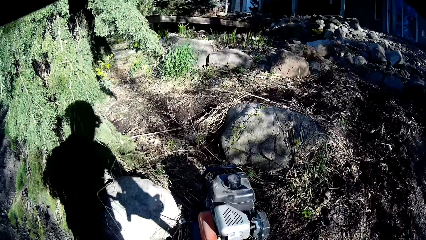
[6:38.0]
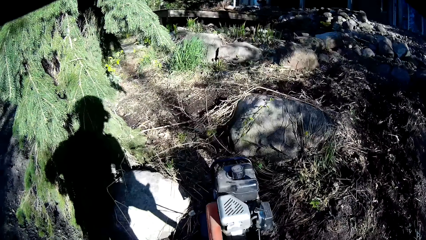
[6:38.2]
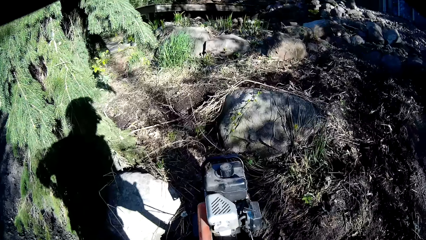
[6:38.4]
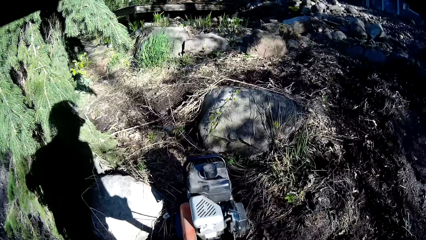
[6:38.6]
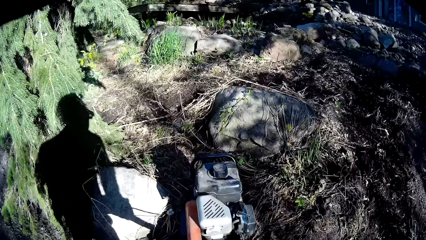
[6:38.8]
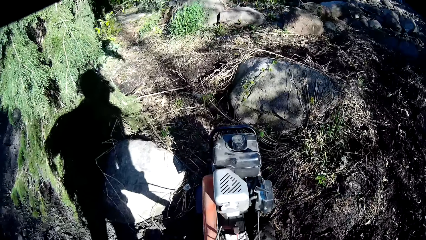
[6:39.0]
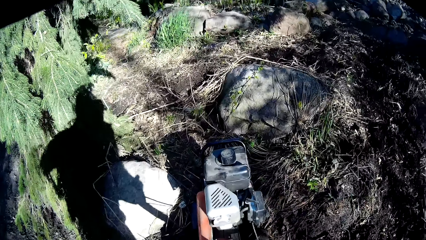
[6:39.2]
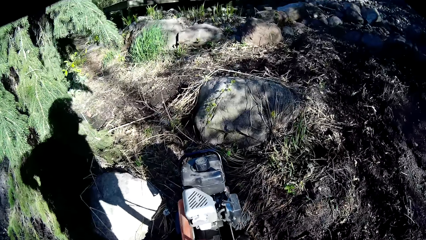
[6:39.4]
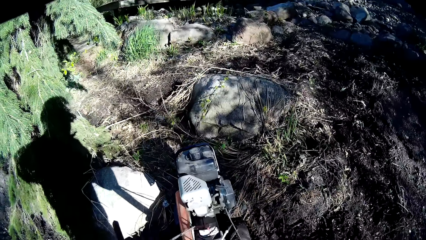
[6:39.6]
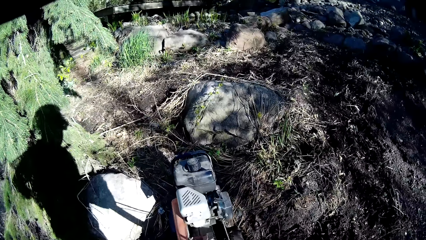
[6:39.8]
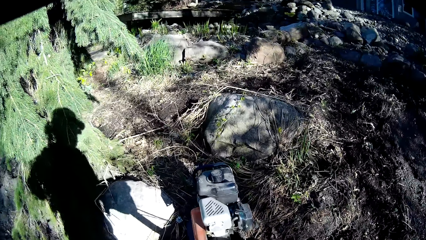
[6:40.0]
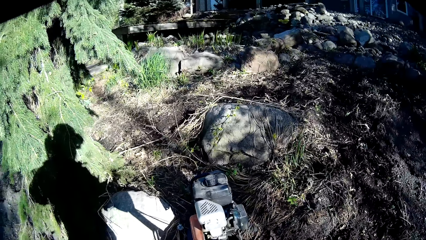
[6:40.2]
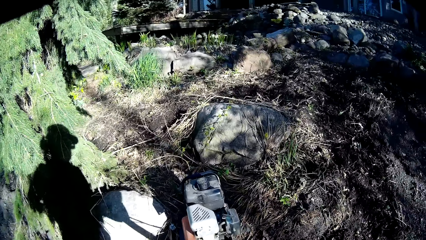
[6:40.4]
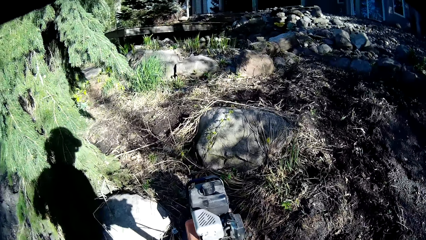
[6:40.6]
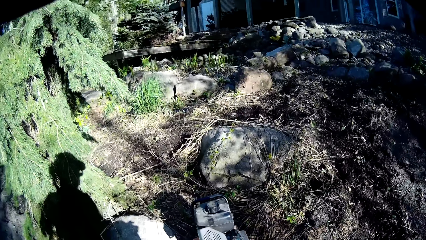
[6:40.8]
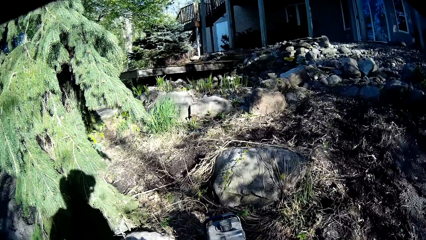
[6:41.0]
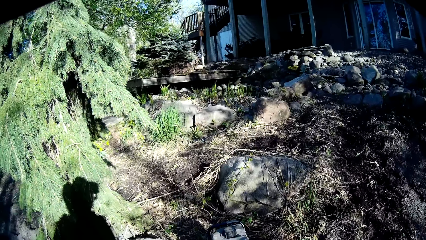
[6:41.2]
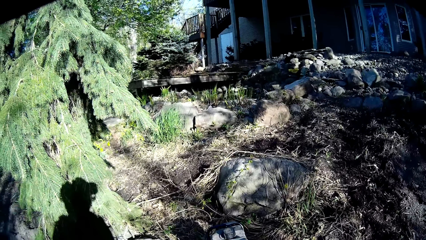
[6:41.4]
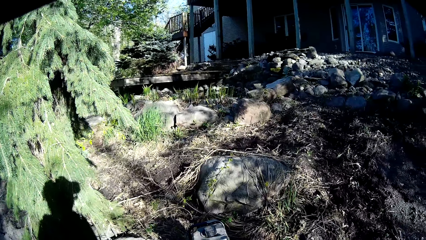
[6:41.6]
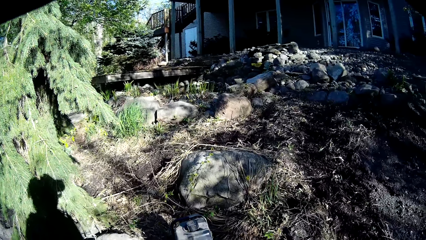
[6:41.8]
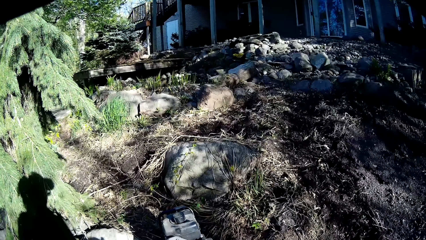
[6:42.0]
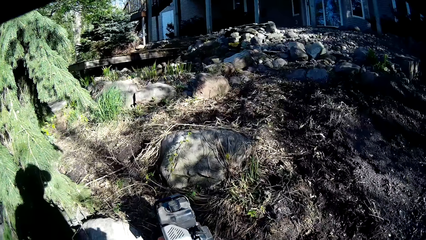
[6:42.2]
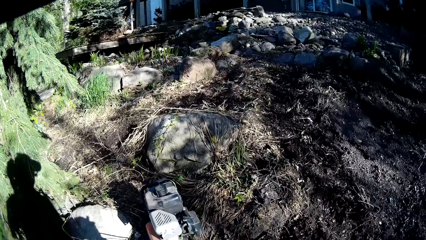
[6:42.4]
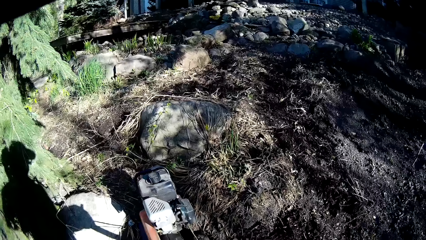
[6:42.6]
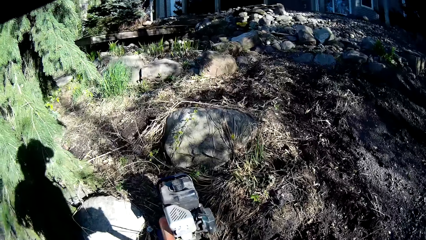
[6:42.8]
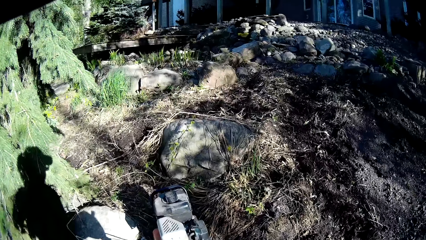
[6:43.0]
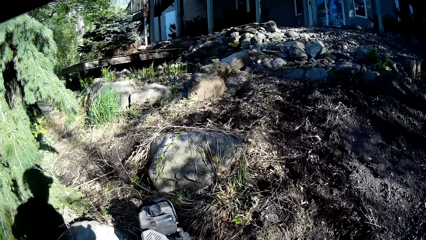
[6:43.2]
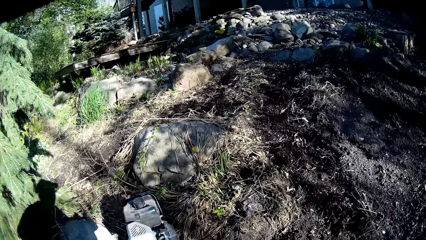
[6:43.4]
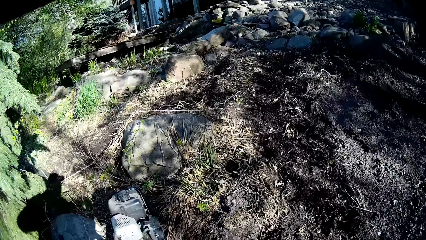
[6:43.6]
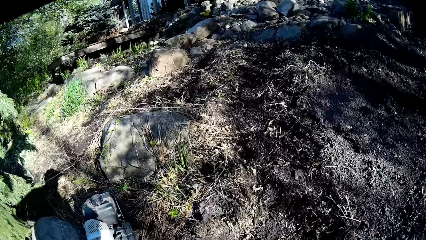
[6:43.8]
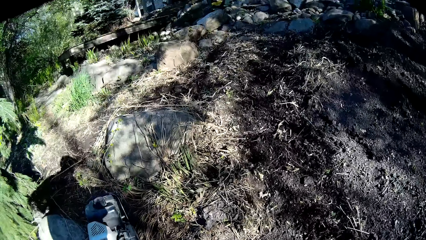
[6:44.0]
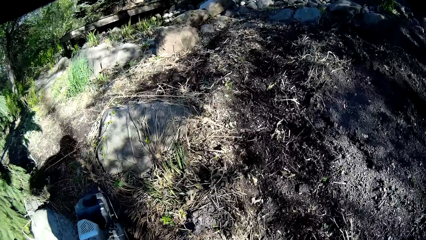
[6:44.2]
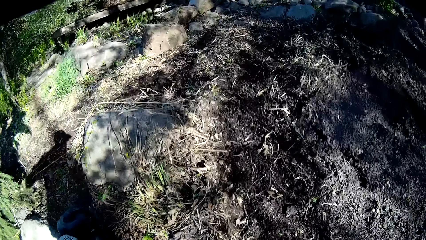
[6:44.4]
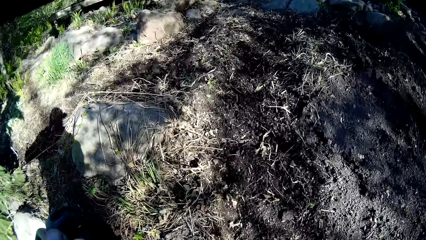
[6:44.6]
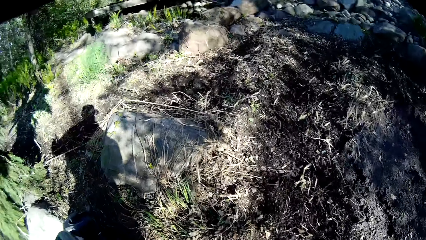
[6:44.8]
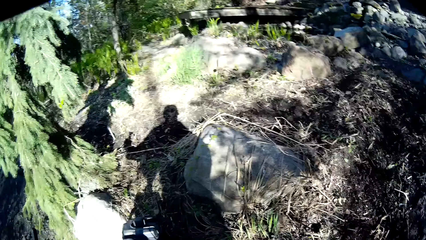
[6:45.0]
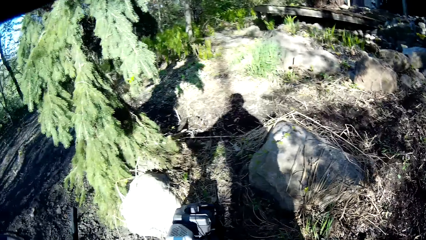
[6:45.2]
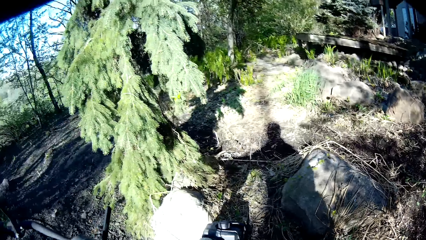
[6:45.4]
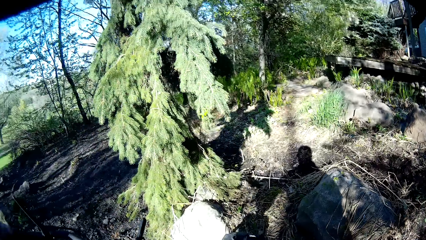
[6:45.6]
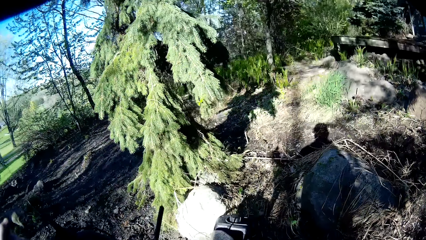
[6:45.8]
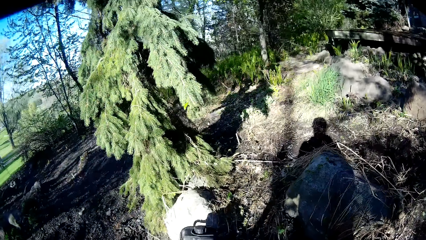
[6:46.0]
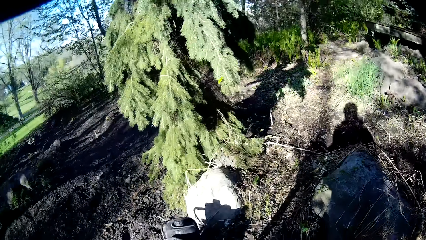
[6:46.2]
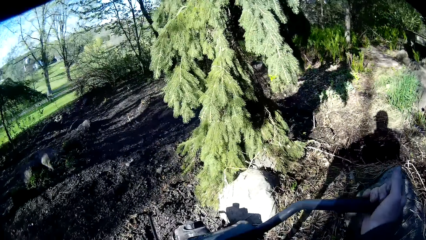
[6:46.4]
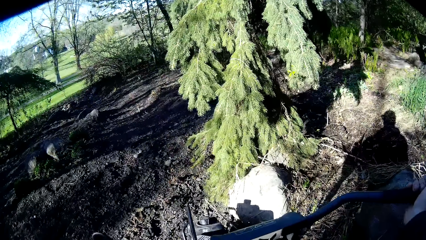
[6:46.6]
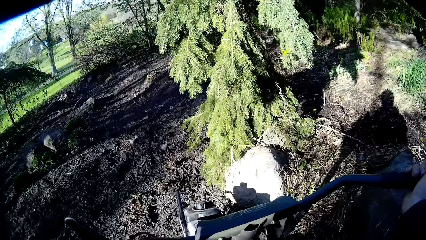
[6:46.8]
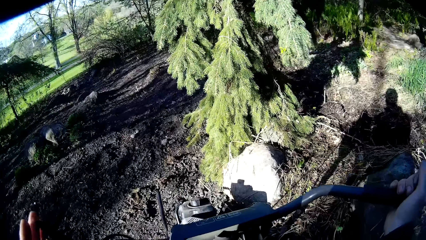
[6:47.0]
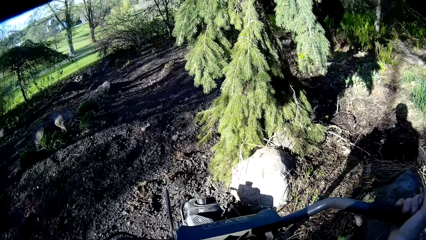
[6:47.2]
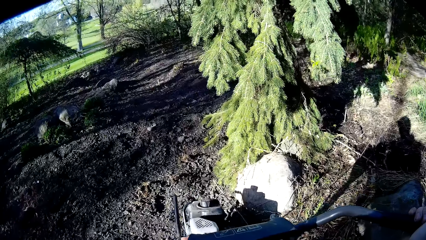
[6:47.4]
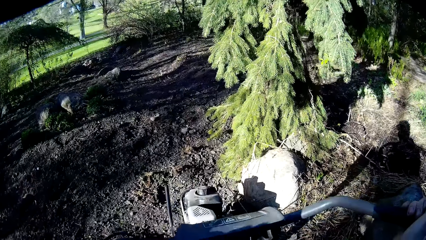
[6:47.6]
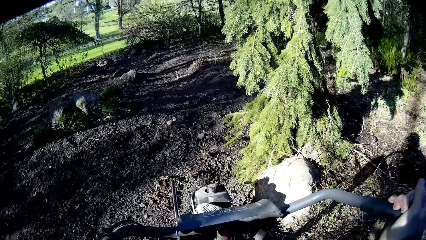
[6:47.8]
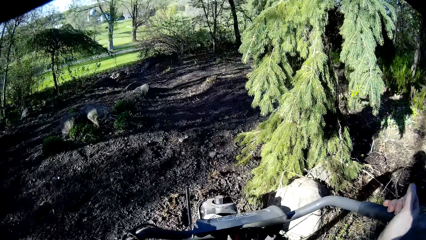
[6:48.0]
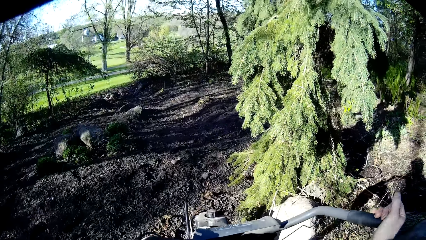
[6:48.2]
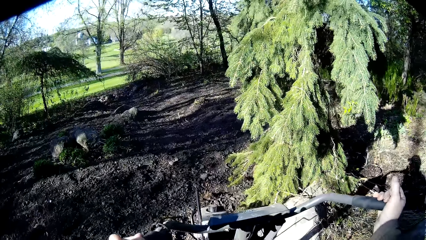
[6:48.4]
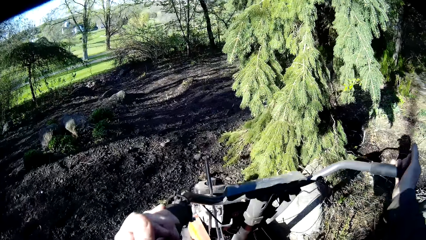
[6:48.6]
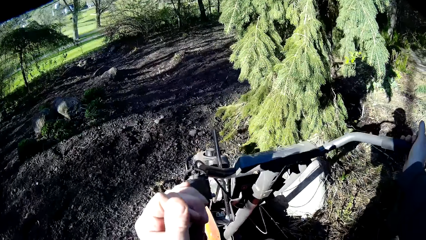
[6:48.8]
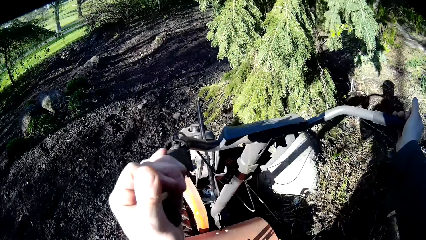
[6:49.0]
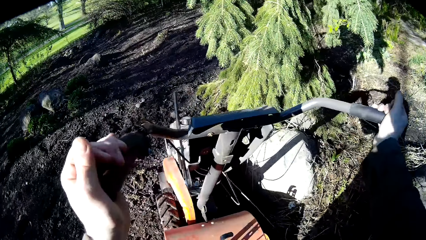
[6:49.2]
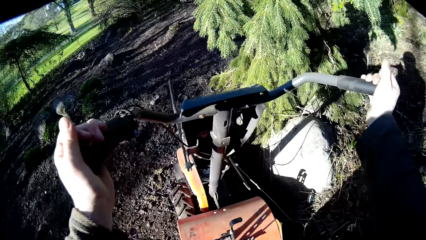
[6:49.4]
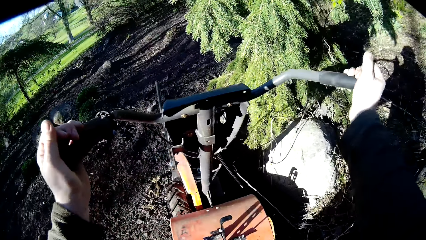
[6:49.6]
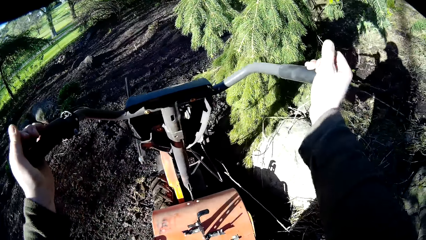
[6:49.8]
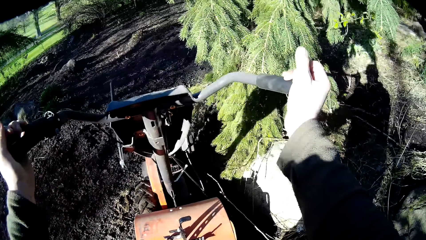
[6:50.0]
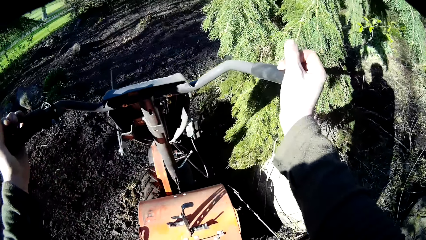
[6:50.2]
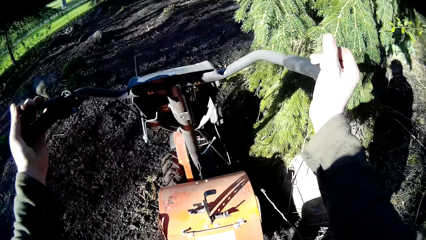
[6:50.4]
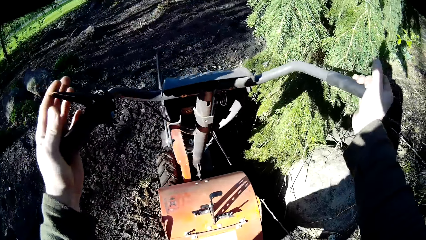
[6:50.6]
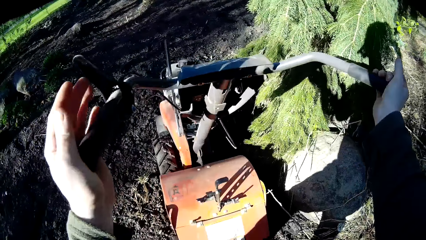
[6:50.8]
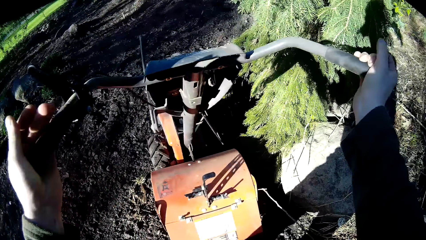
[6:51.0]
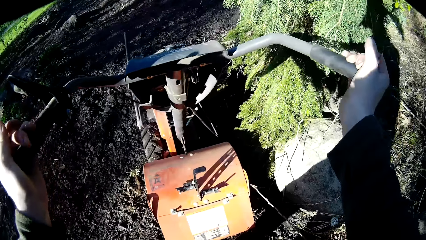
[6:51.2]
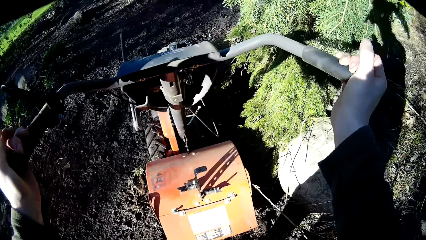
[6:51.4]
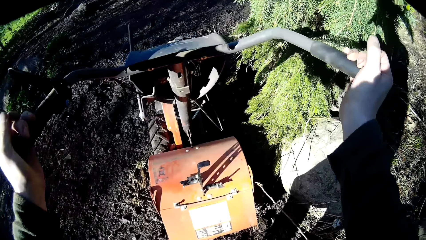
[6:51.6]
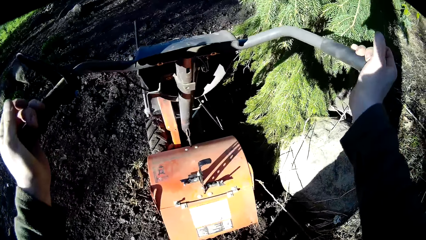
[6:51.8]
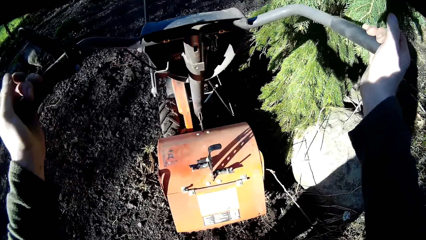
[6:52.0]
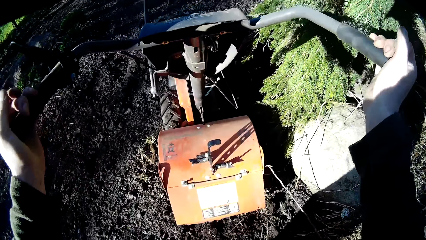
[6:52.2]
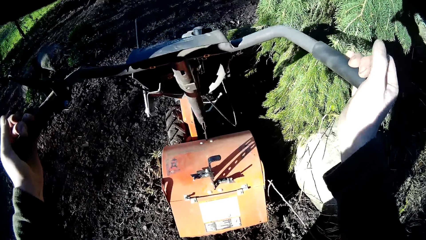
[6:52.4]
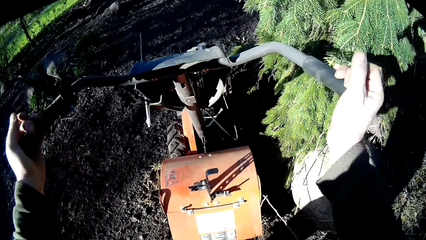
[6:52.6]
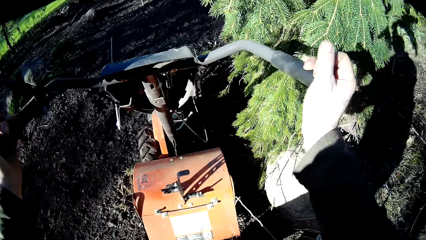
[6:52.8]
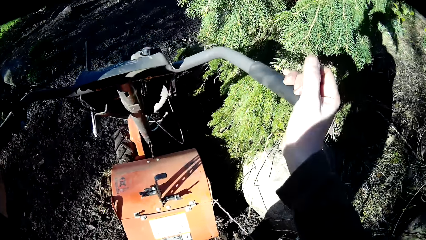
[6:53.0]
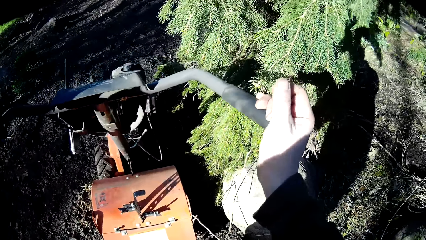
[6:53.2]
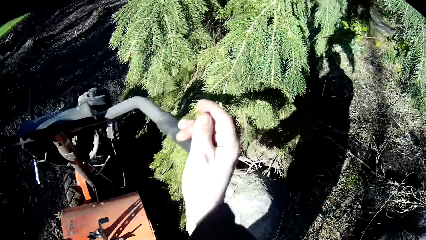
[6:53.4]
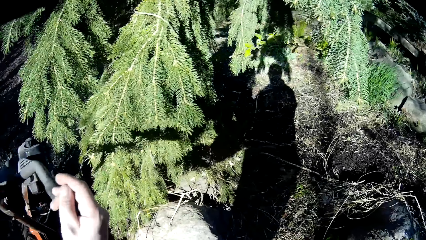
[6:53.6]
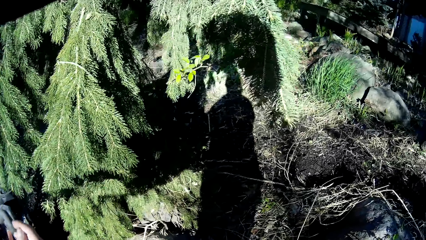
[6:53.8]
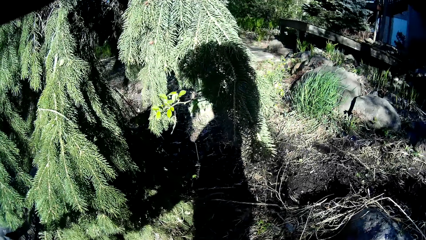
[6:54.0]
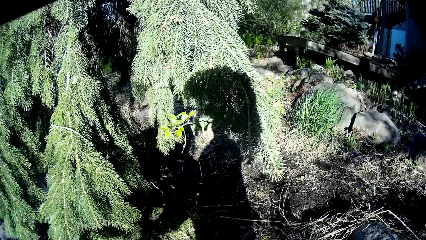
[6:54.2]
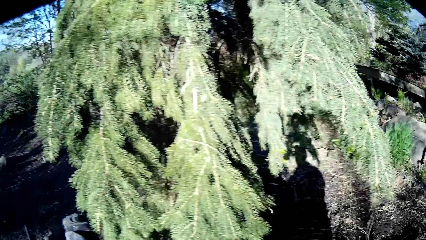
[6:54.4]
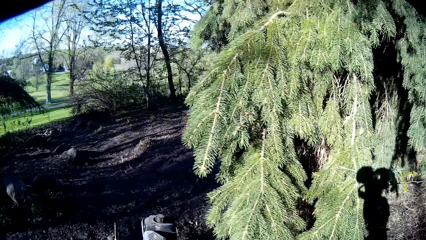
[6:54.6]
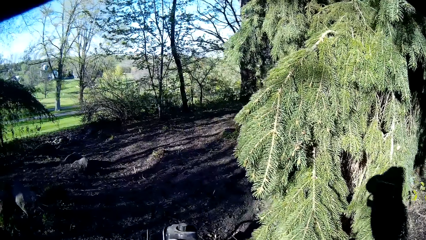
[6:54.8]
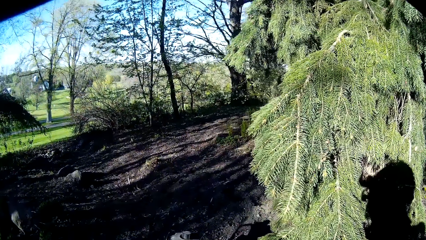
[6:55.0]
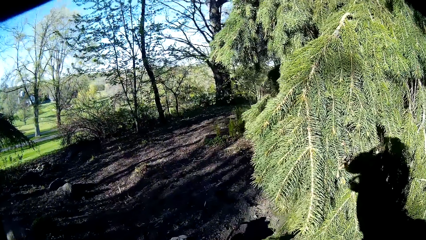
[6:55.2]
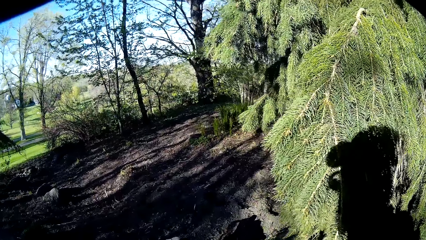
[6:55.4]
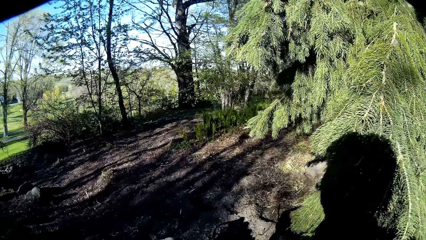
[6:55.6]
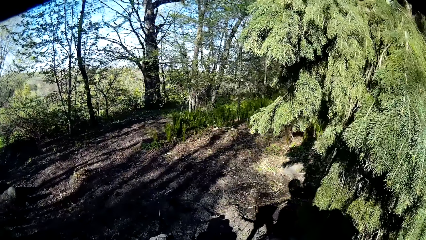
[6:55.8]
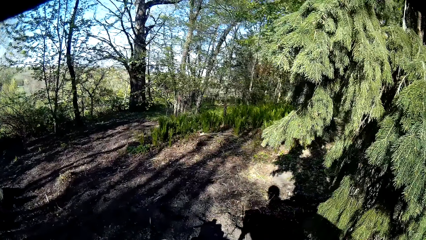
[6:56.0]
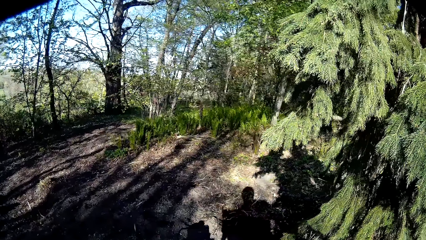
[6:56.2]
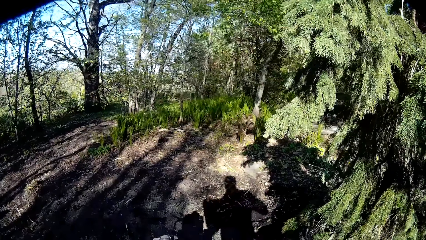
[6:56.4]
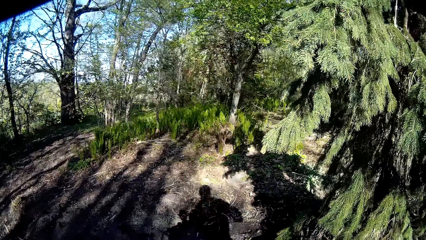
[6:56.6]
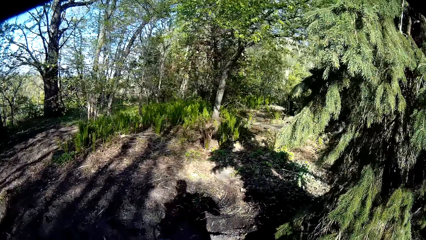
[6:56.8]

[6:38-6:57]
The camera wearer releases the hand from the brake.
